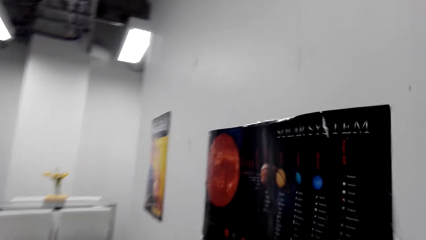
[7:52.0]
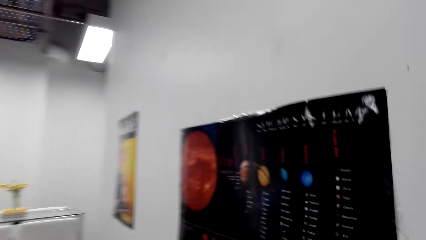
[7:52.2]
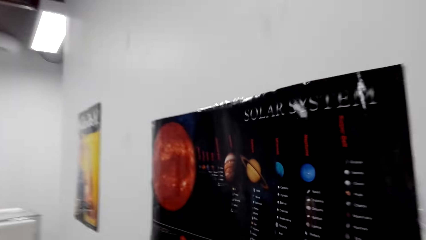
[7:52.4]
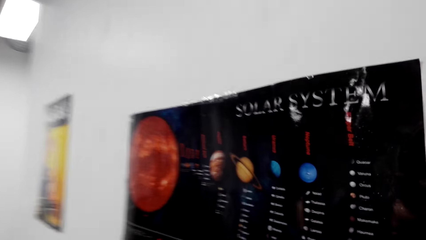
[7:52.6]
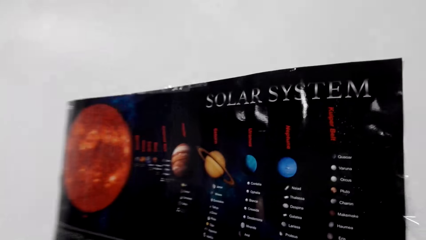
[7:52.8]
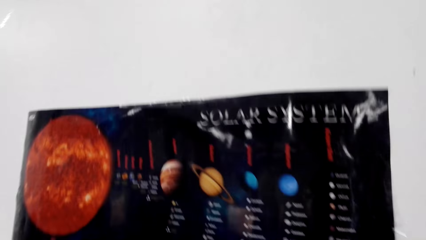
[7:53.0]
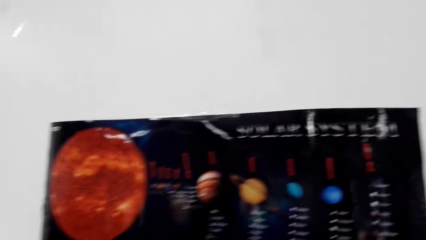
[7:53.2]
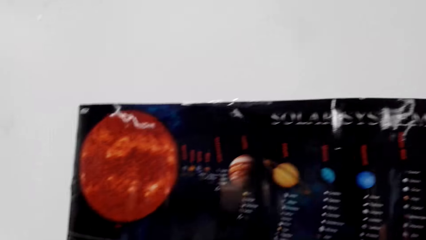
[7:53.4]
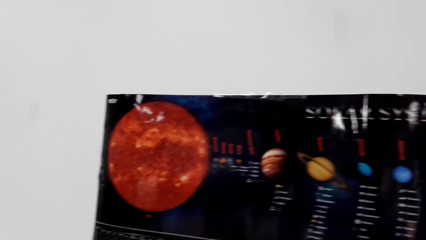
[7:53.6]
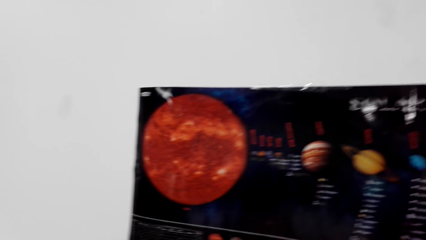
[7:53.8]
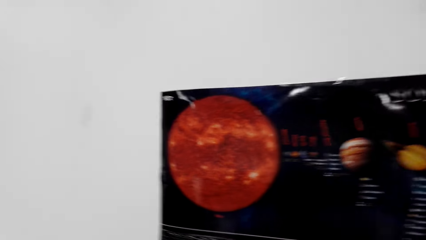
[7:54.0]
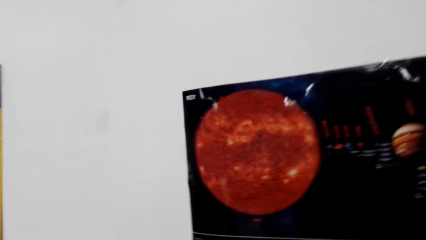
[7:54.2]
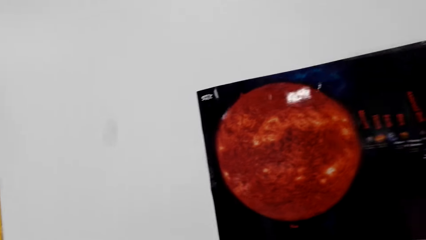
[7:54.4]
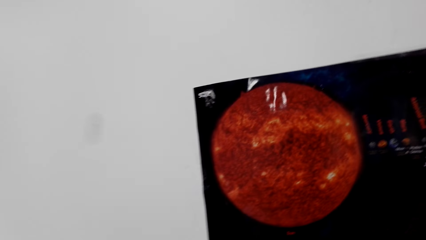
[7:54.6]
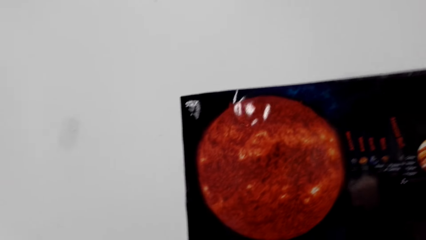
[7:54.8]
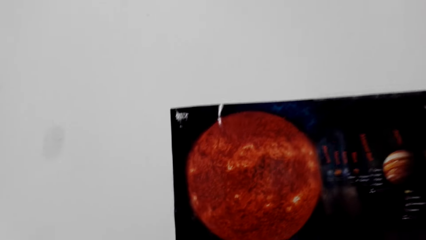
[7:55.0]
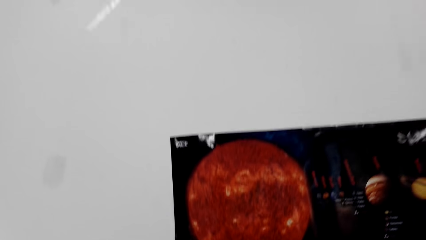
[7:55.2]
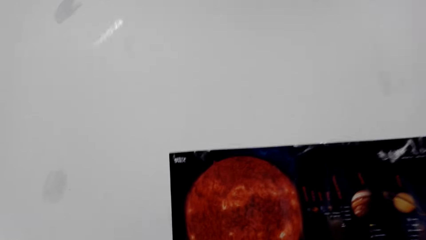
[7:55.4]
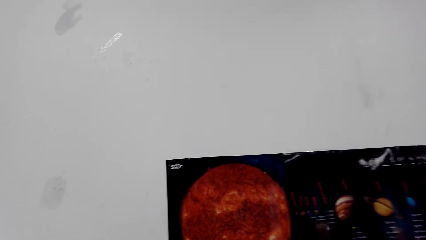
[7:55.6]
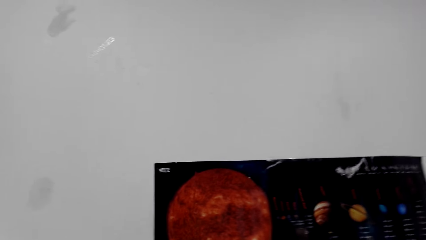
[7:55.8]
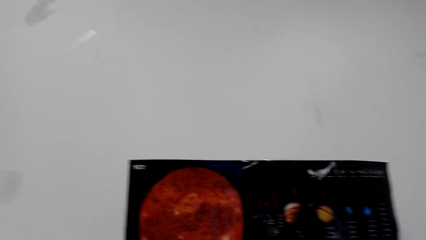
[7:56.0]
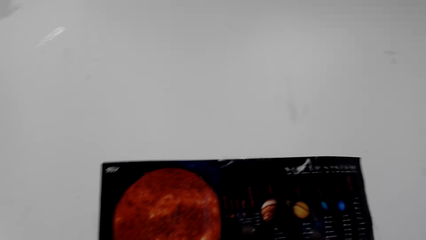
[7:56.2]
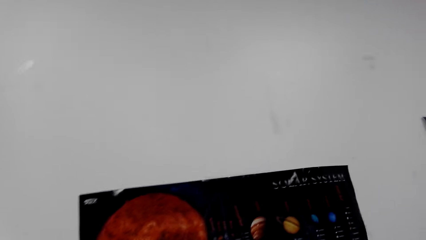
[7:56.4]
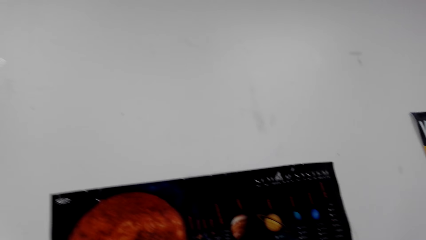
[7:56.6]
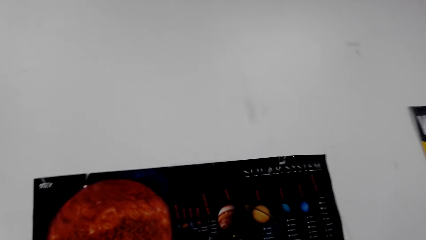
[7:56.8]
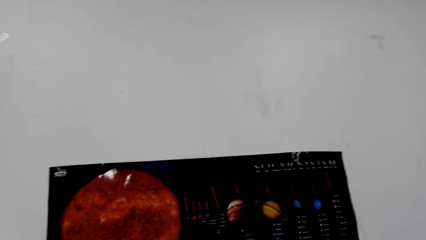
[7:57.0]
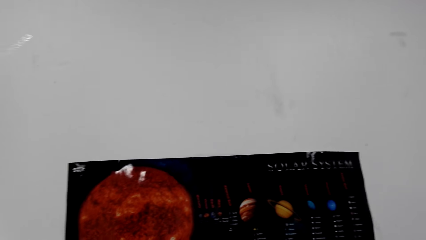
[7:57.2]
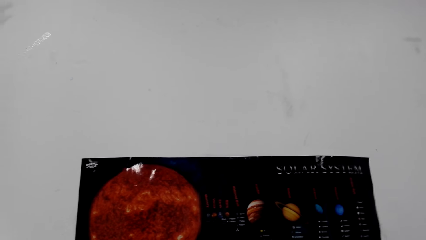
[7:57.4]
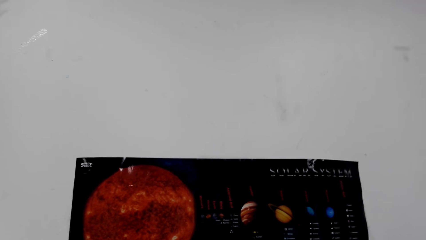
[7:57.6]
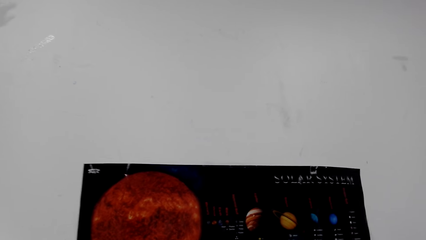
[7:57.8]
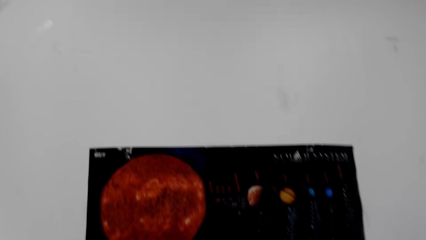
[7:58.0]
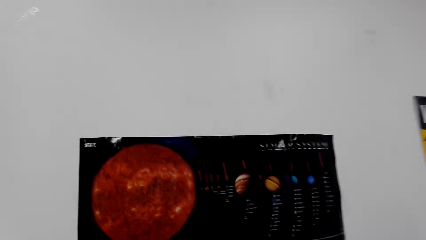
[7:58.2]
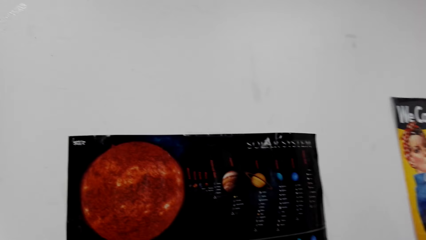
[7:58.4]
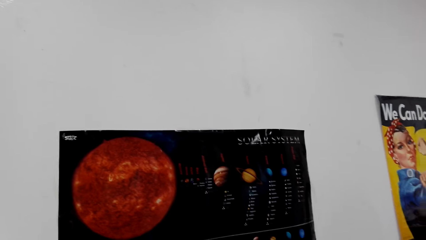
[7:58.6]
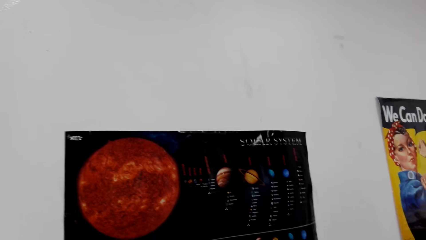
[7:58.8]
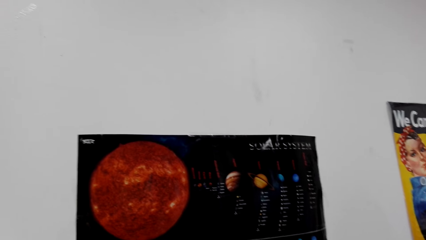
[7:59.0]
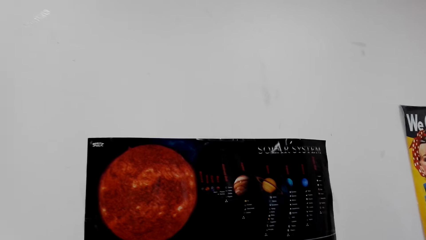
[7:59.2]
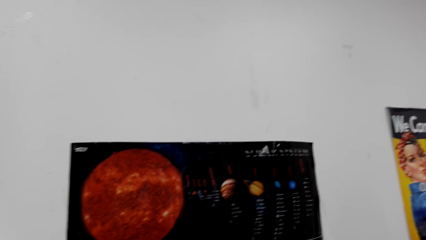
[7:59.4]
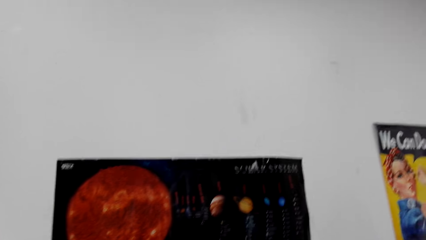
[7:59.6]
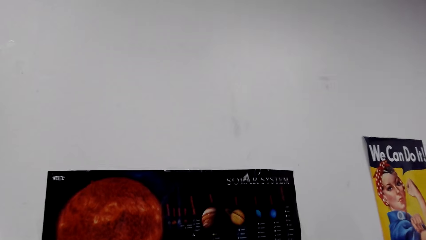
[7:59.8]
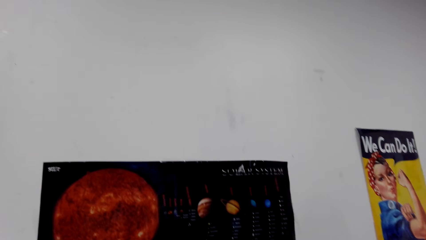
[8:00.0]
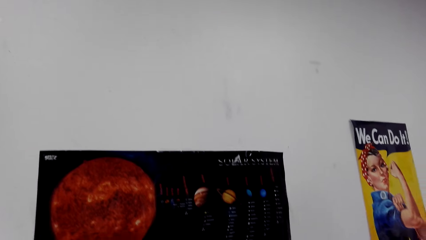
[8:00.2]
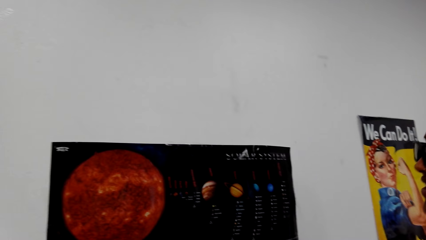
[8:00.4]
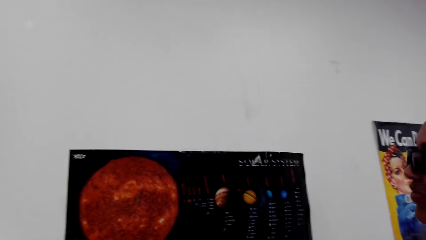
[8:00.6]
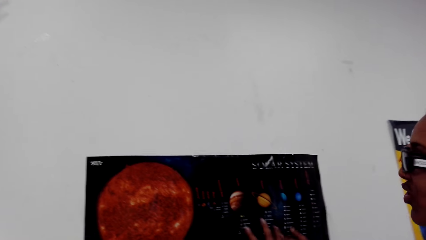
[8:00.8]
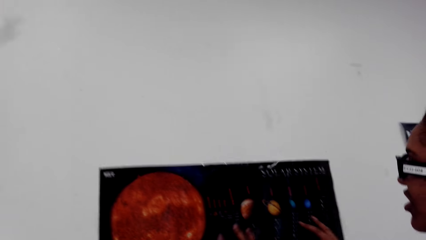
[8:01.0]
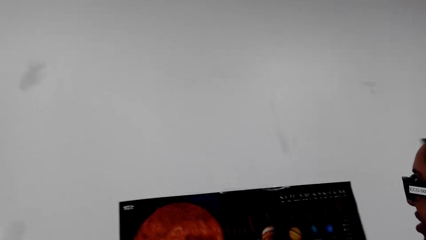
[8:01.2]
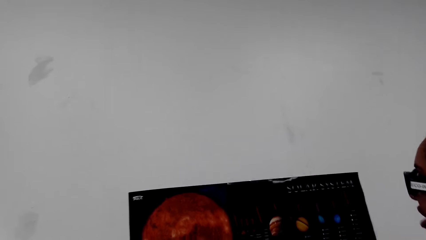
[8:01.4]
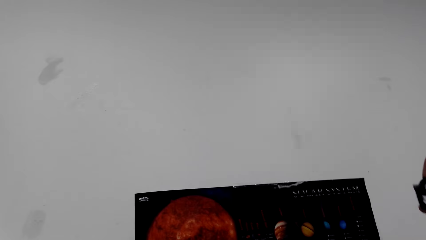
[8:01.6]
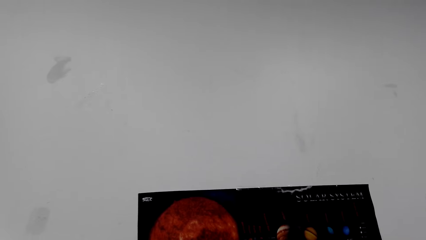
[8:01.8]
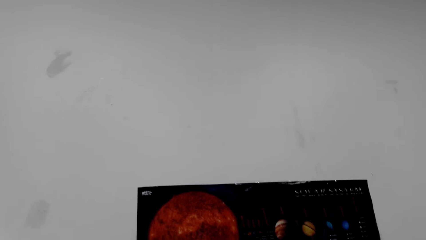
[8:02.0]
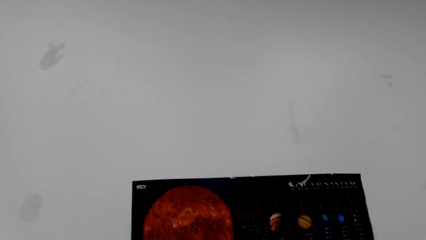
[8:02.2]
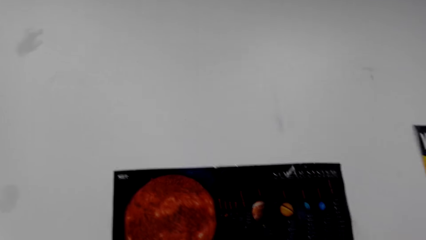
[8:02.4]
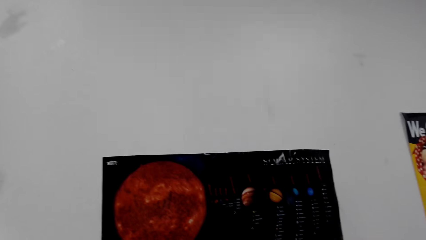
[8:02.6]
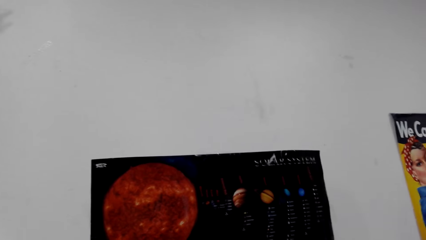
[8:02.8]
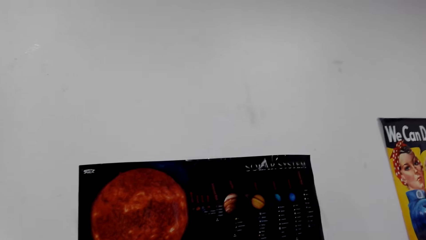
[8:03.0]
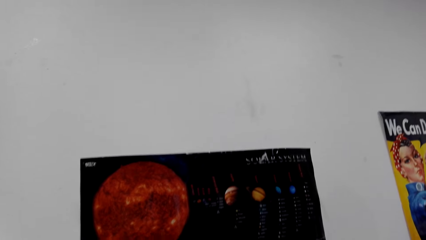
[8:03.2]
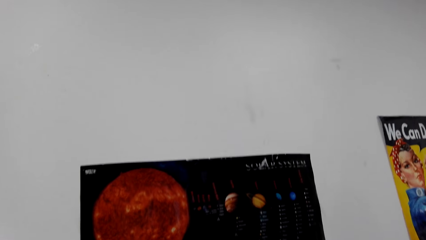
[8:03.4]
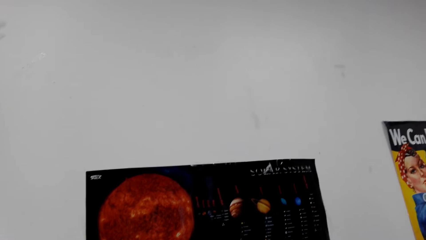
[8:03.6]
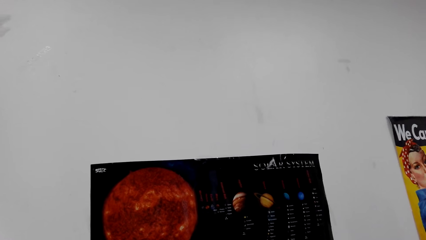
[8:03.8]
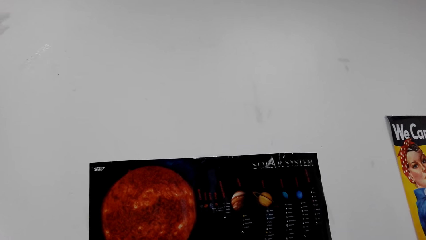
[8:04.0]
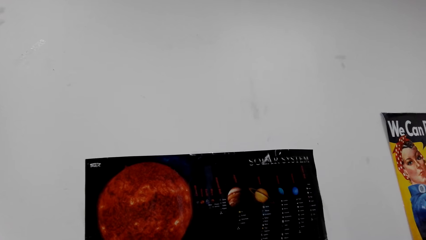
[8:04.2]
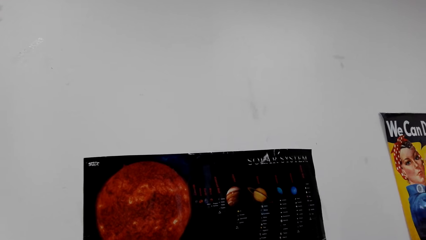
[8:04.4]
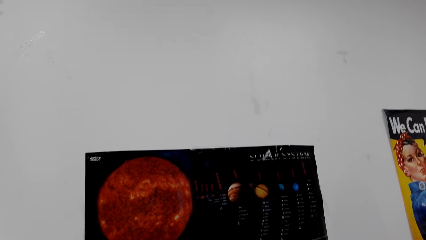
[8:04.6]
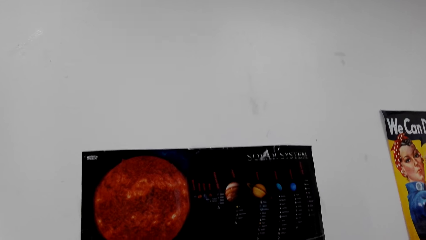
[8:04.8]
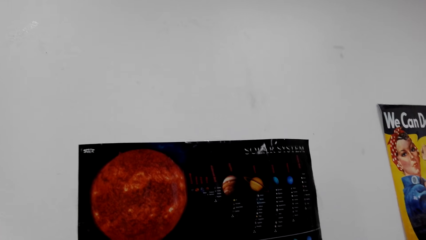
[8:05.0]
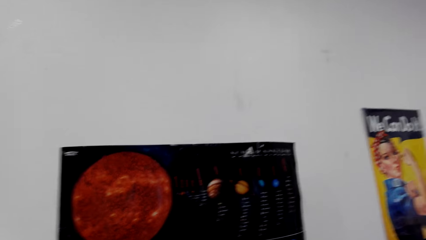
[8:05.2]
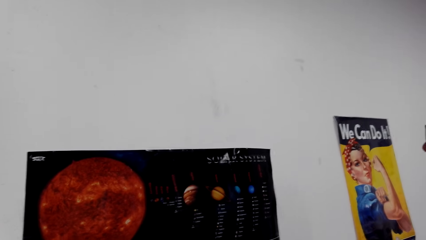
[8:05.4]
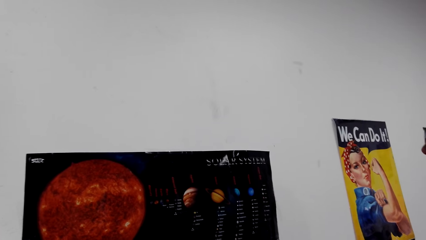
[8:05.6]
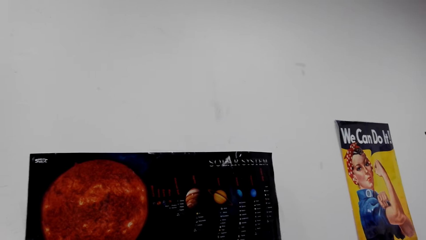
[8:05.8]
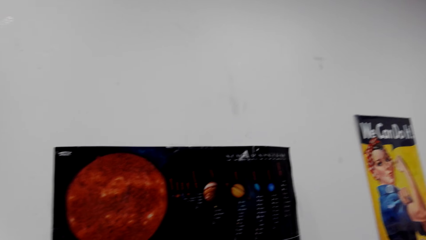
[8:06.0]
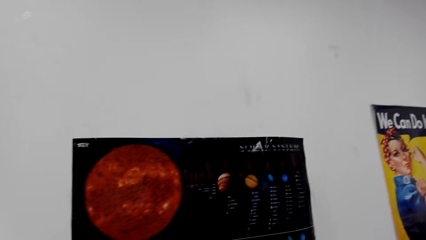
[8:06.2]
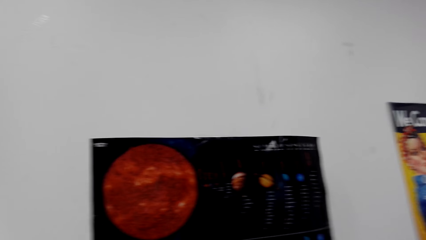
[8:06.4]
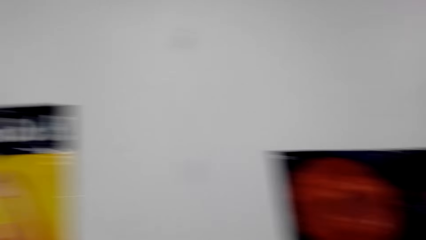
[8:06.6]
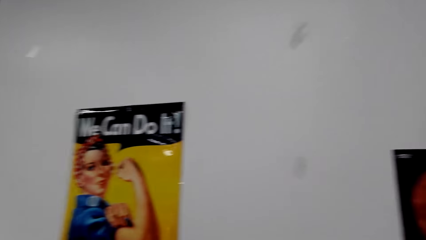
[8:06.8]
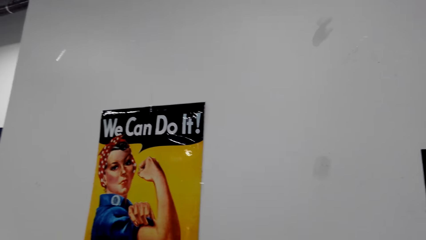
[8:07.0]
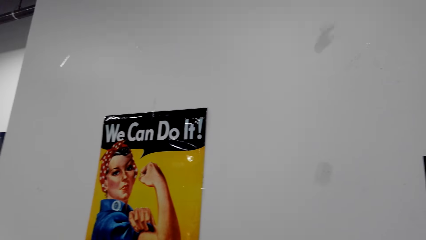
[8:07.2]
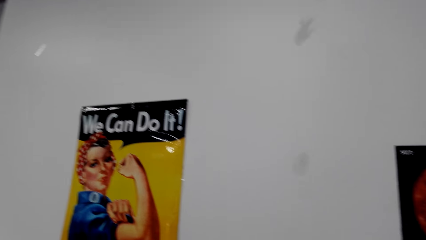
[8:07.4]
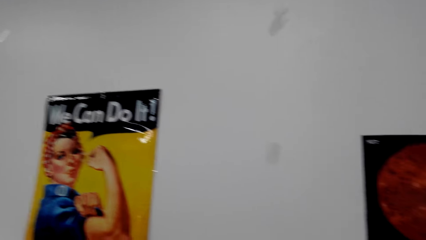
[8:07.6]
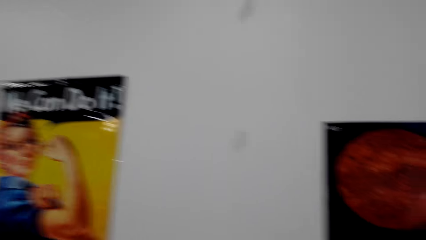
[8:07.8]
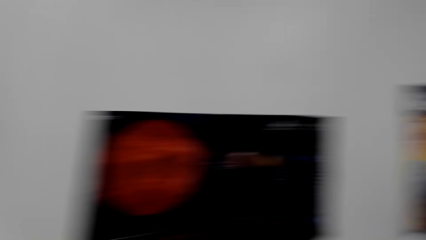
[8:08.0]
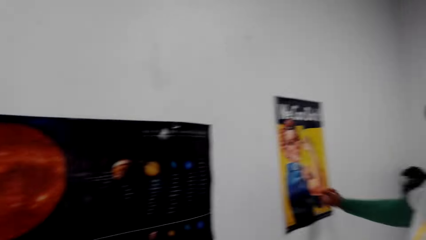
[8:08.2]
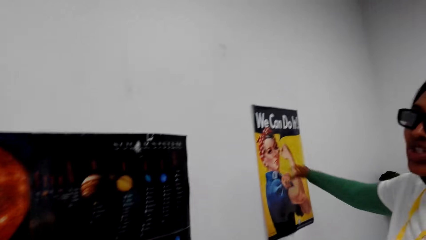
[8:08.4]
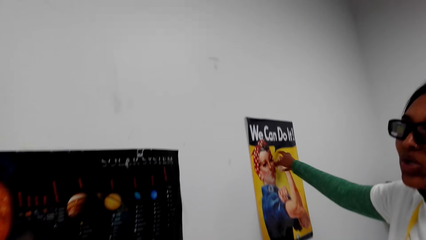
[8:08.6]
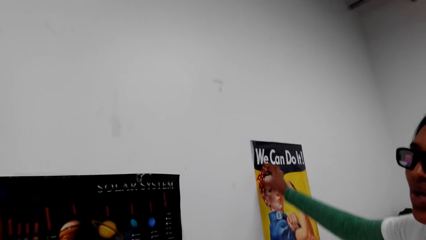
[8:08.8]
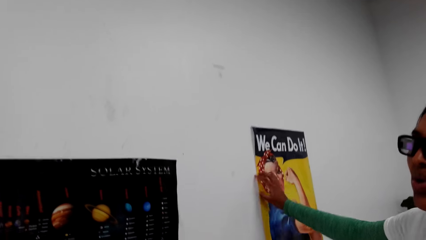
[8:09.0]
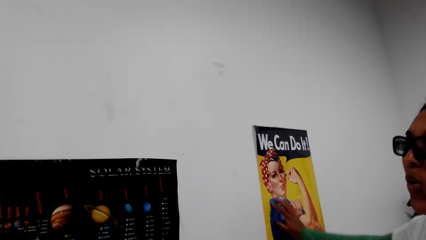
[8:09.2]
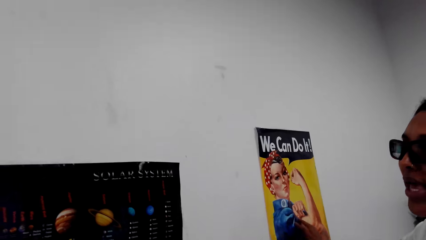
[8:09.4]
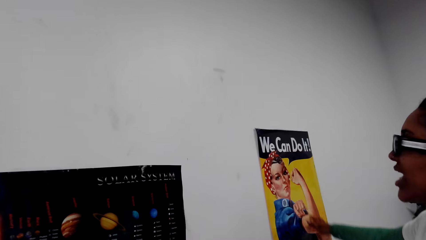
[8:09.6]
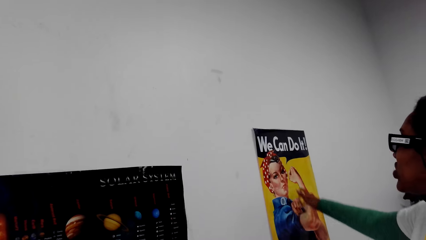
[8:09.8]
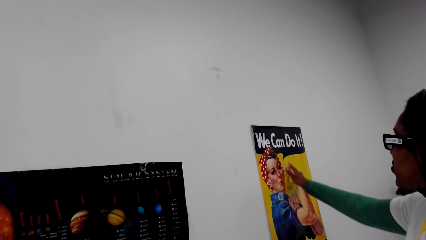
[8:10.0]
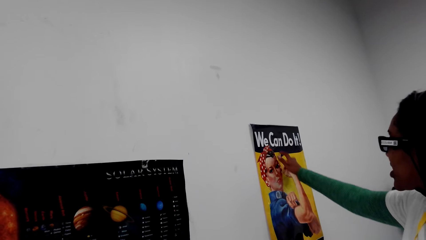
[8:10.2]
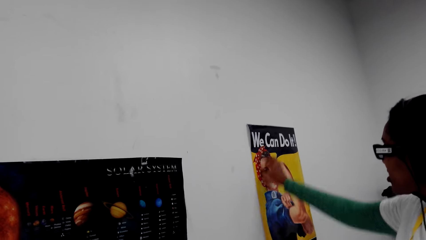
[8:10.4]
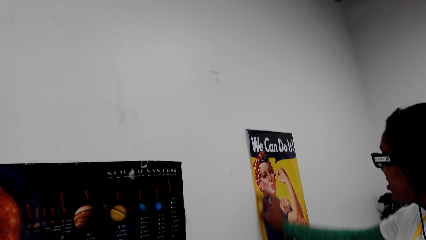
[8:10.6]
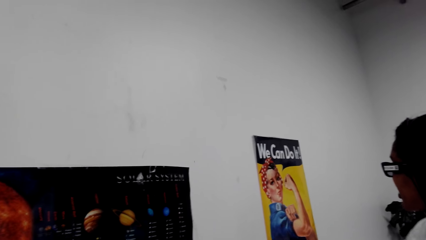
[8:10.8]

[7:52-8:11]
A person touches the poster on the wall.
